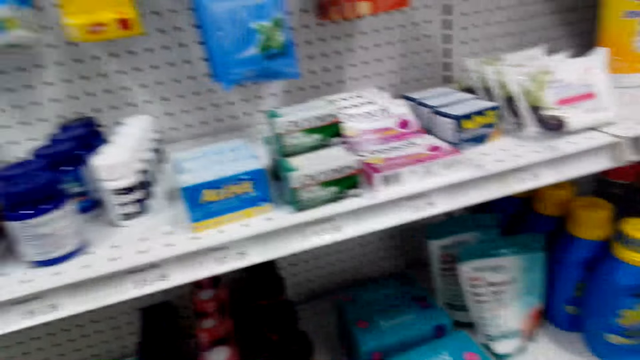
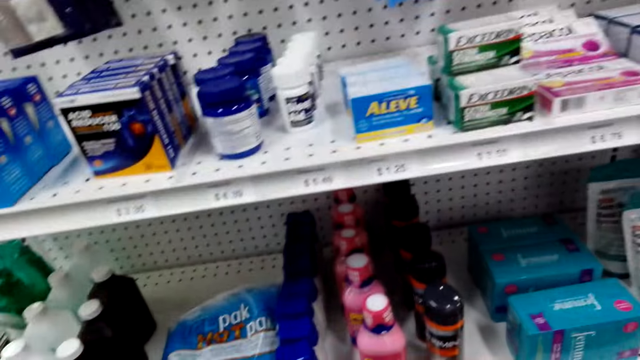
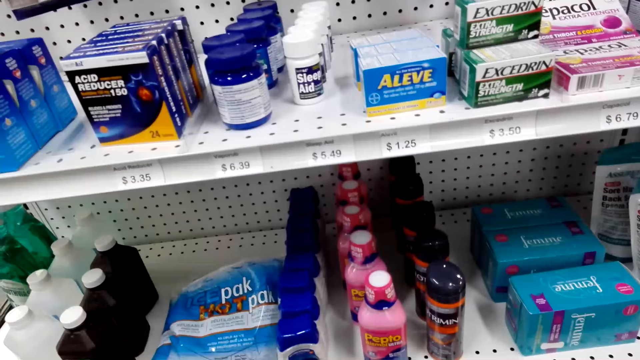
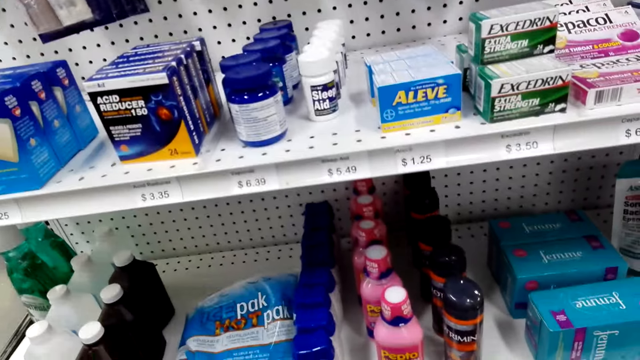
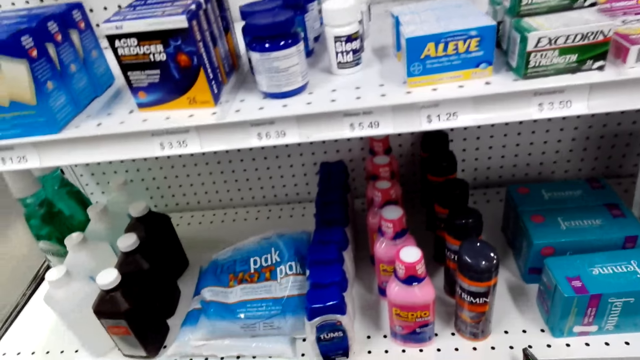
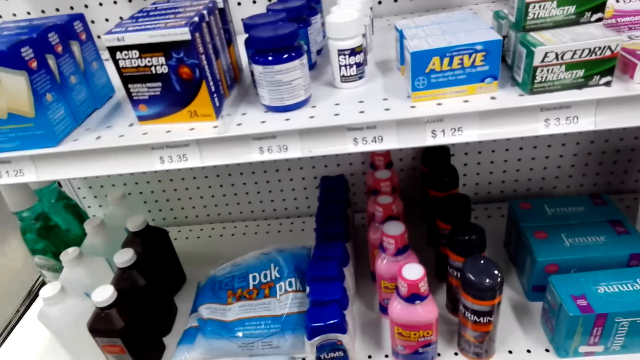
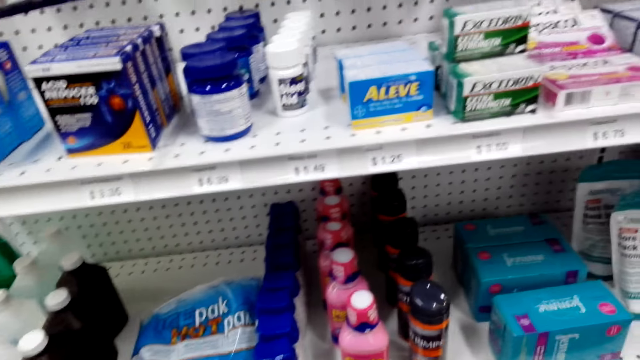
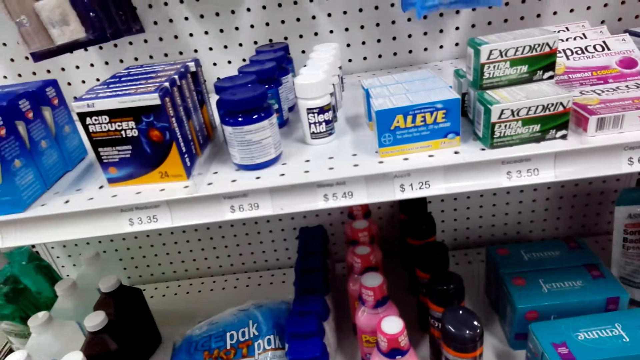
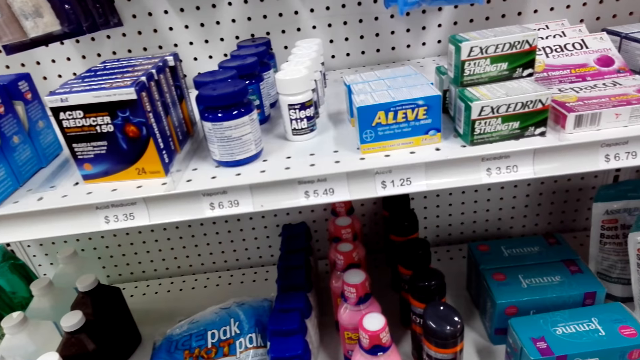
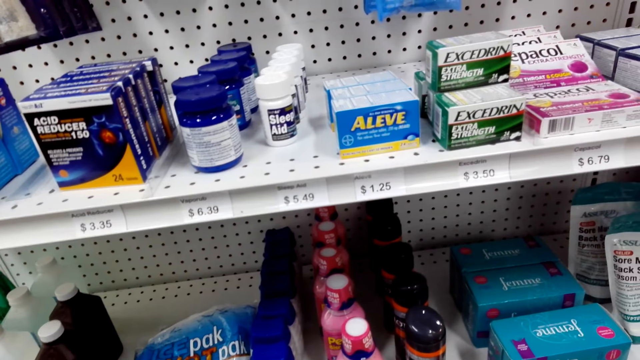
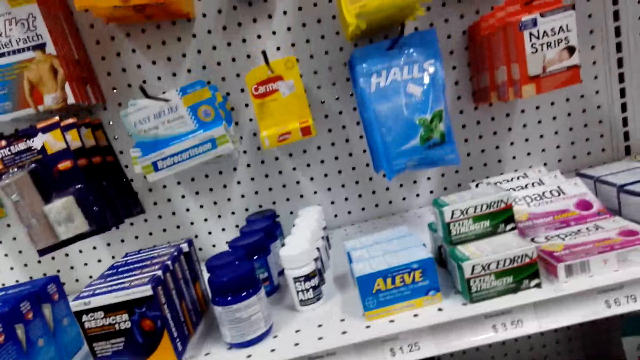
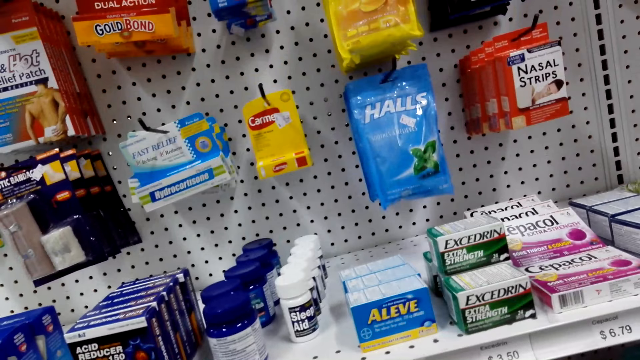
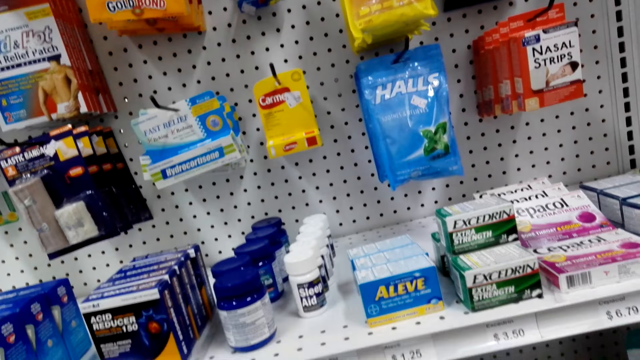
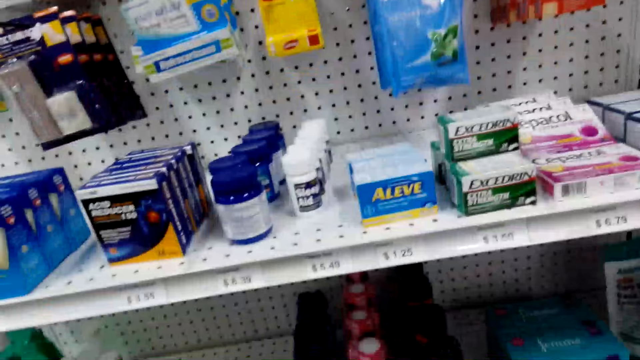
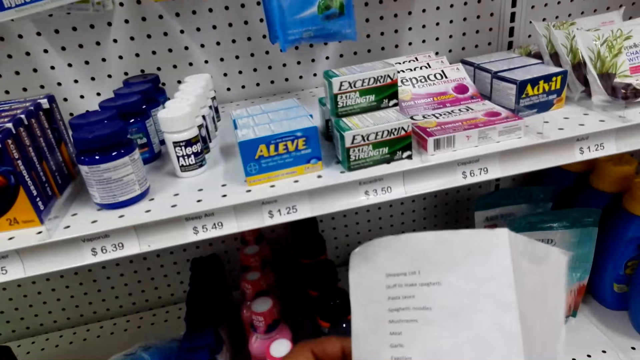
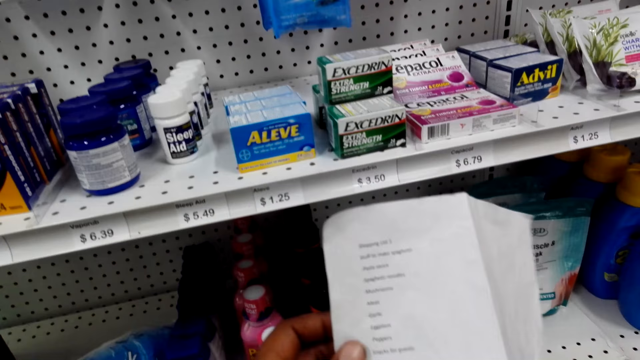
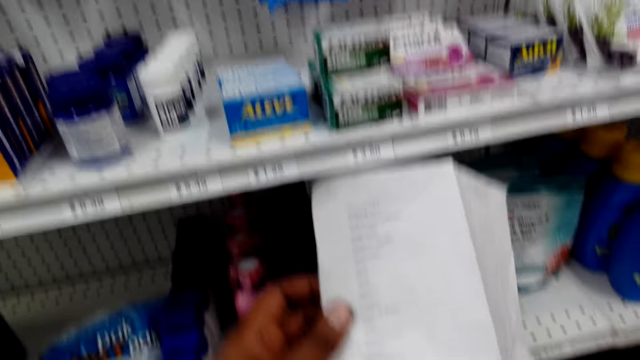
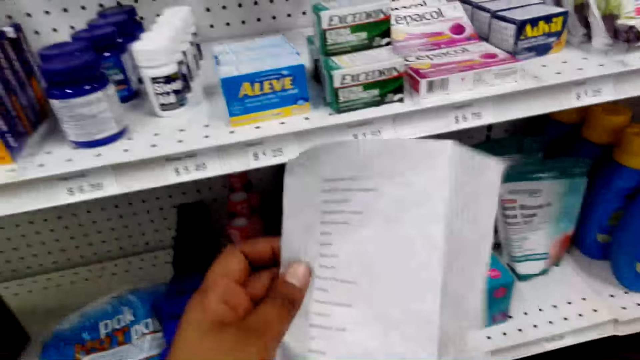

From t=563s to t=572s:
The camera wearer looks on the medicine shelves.

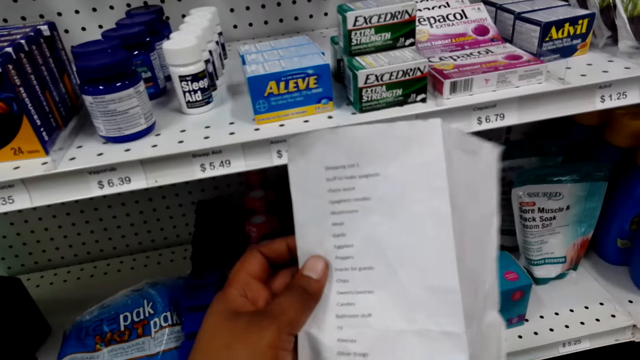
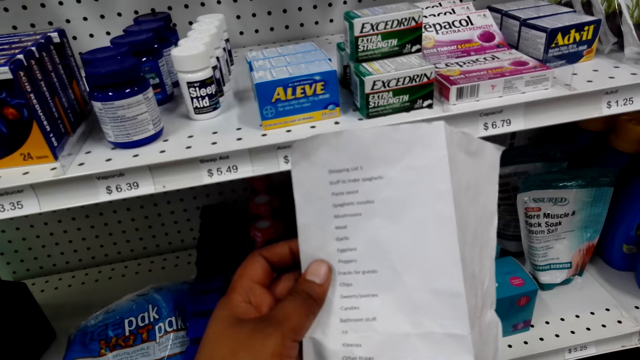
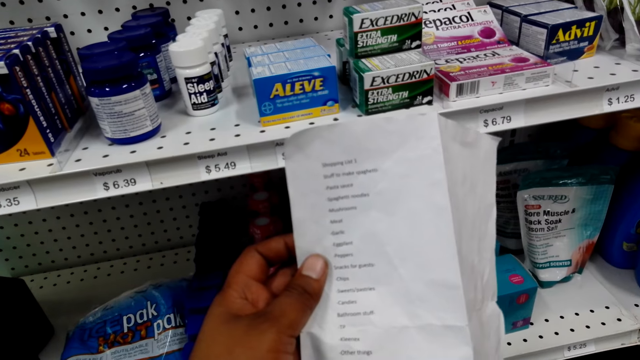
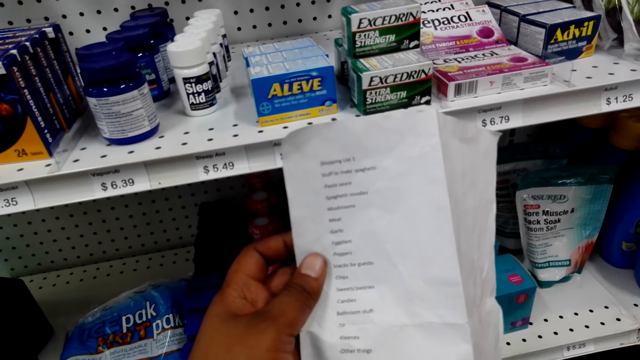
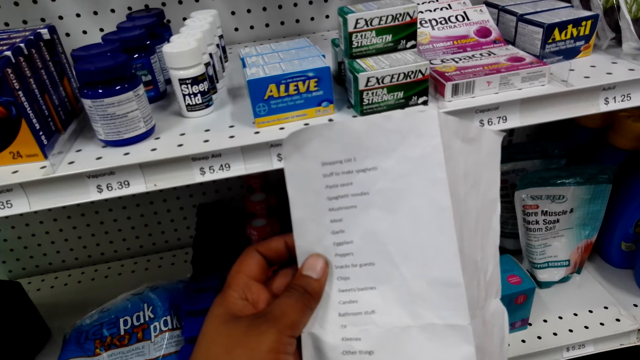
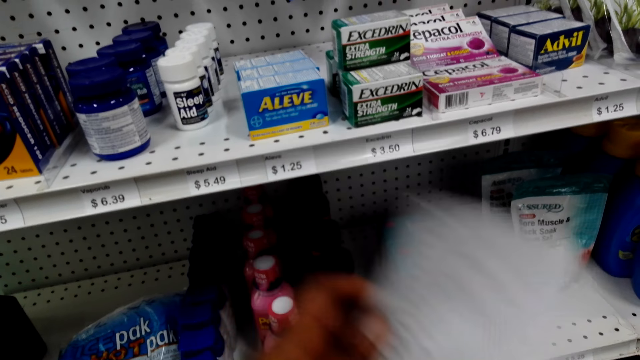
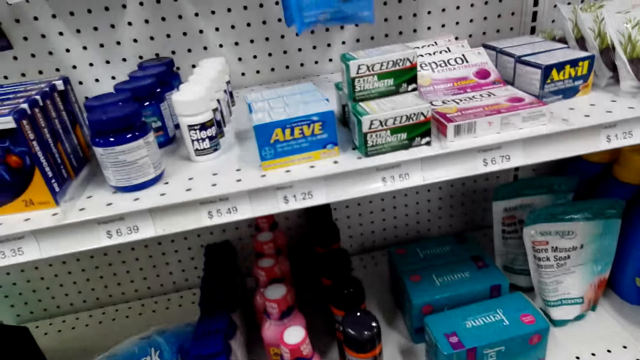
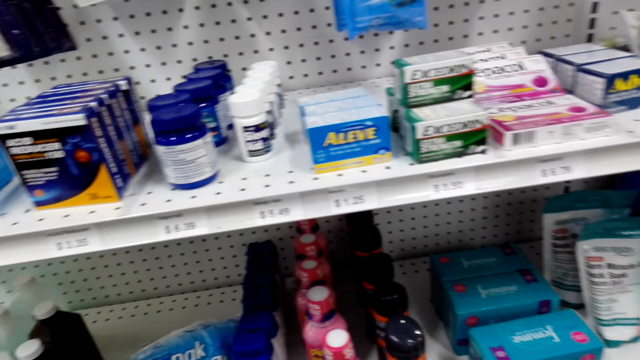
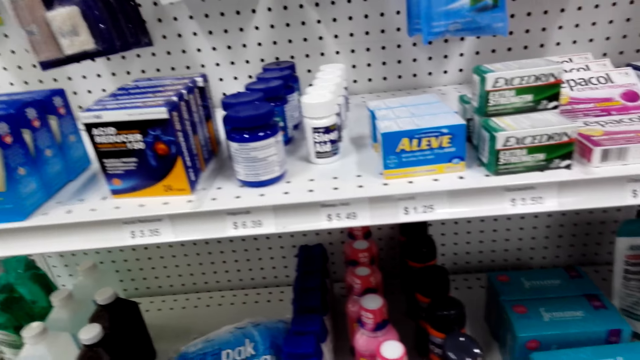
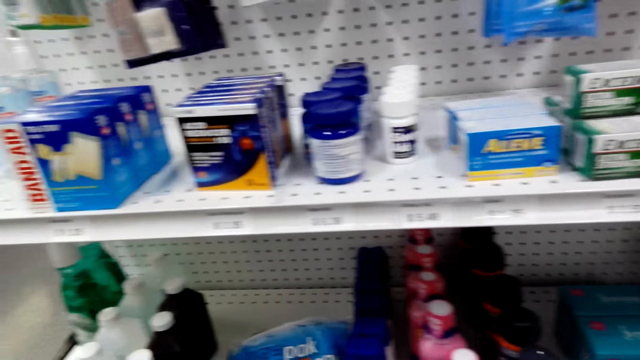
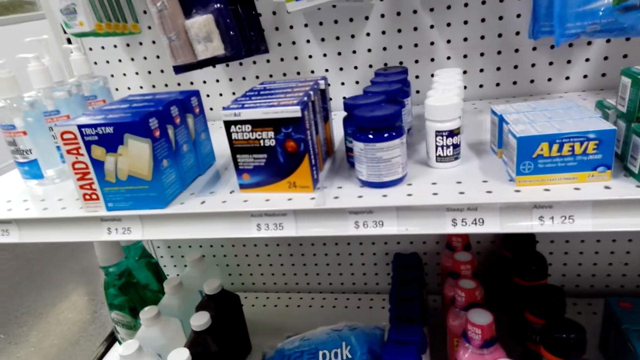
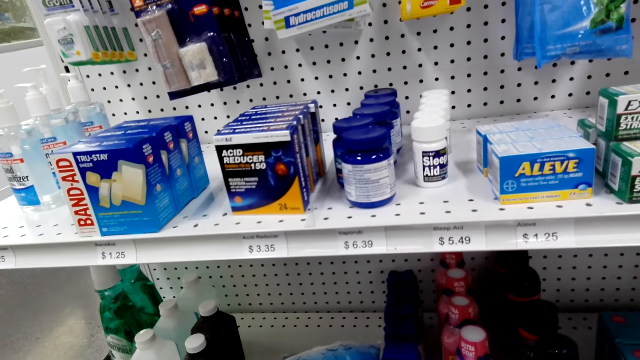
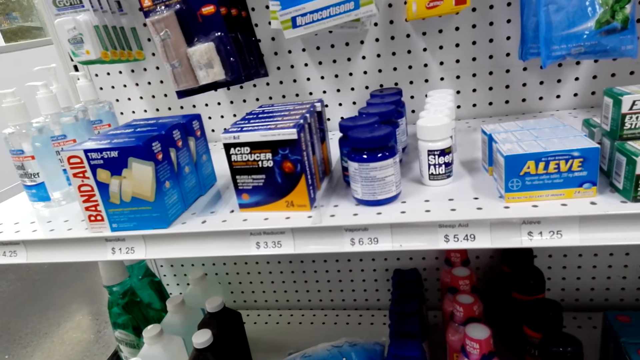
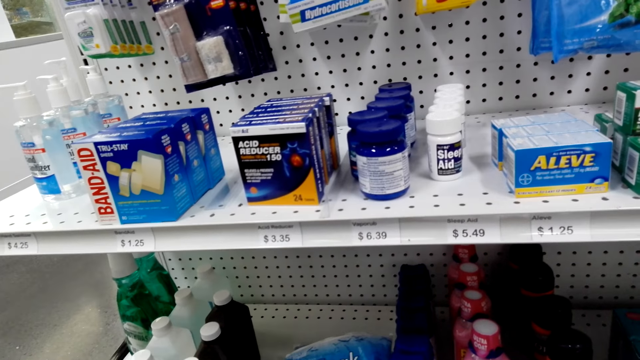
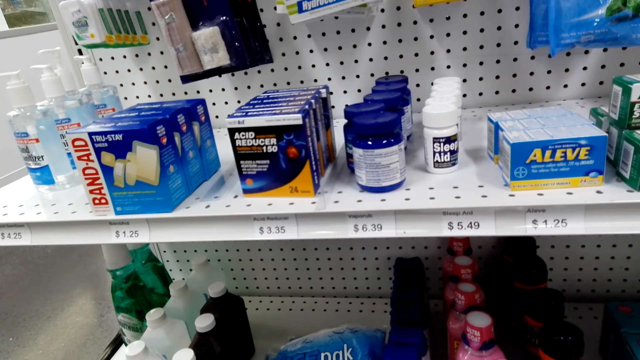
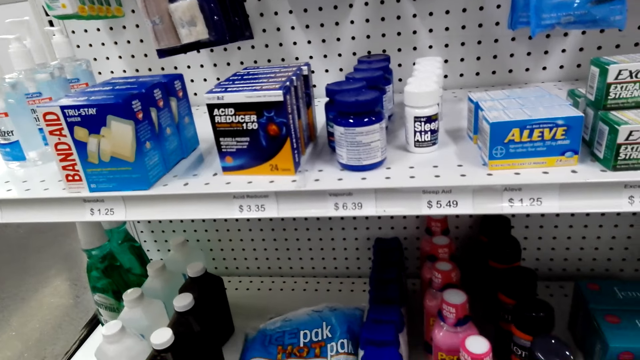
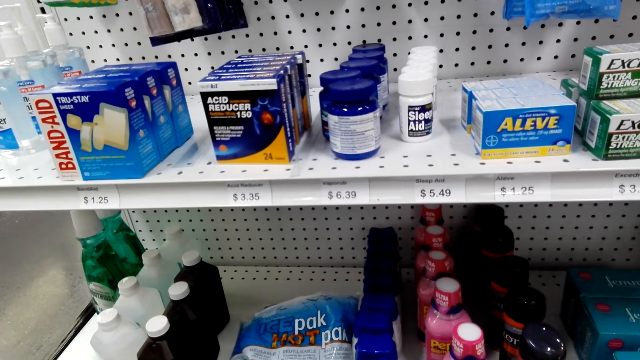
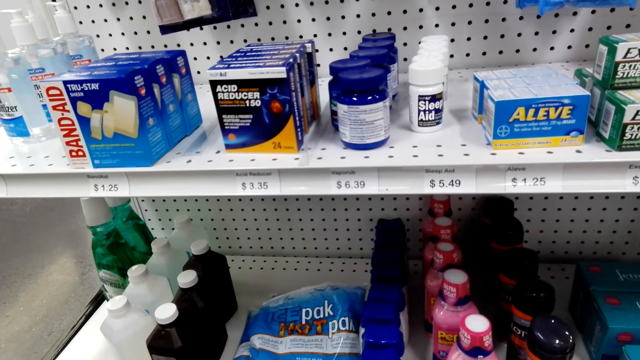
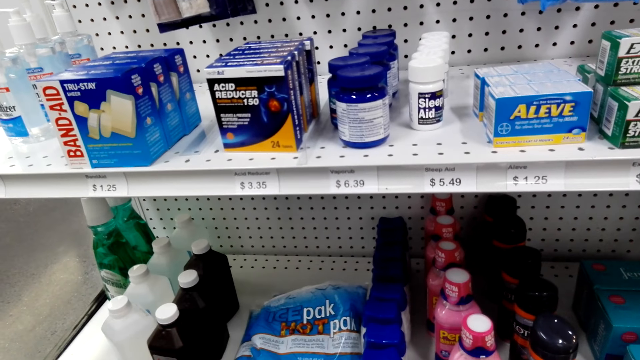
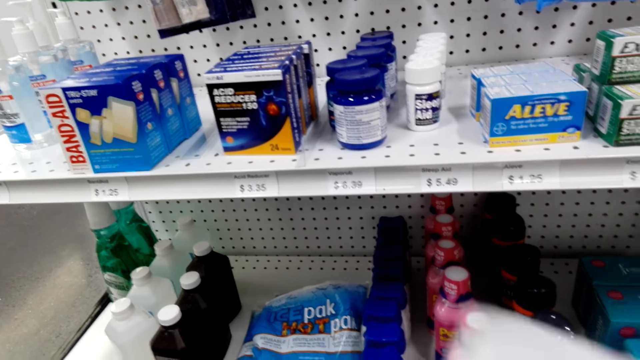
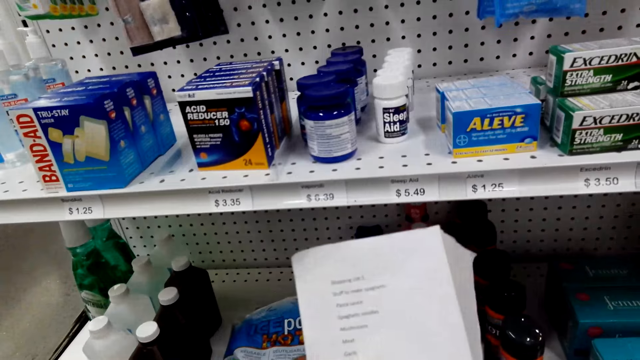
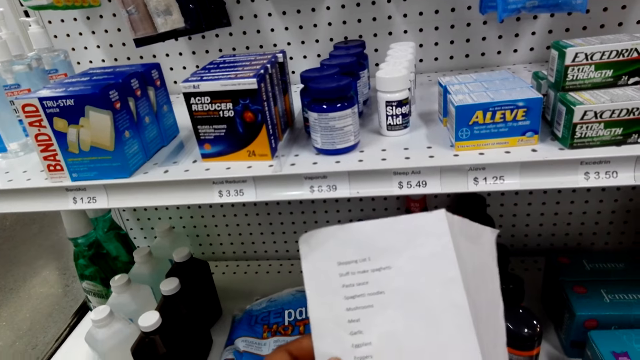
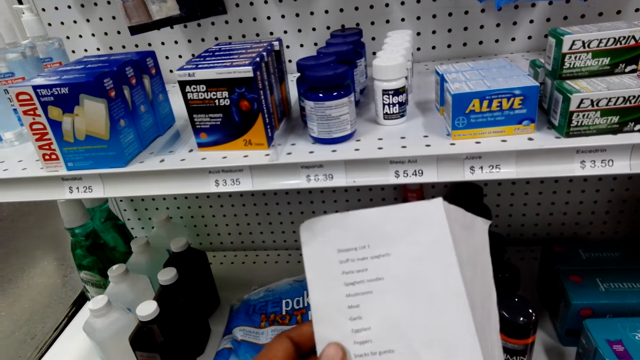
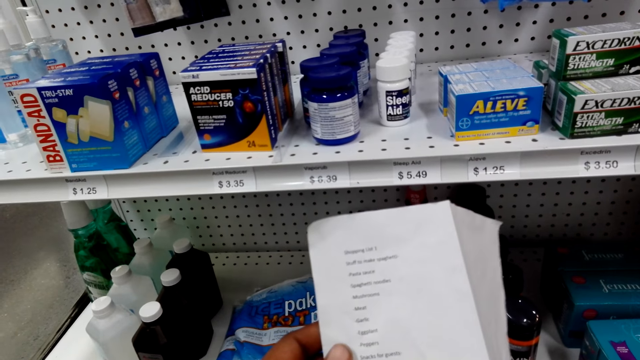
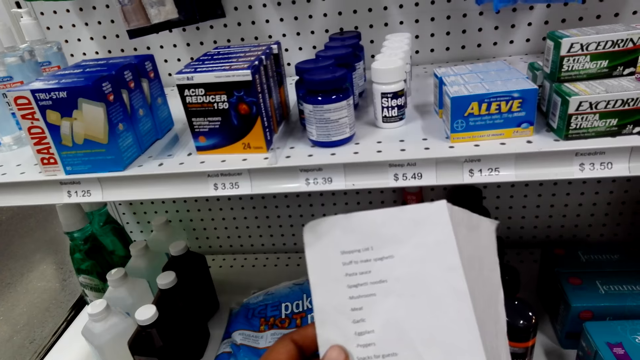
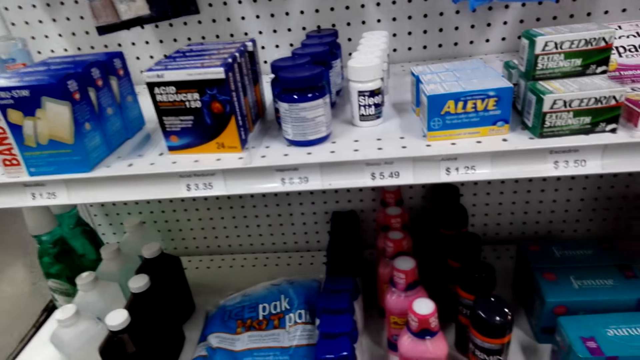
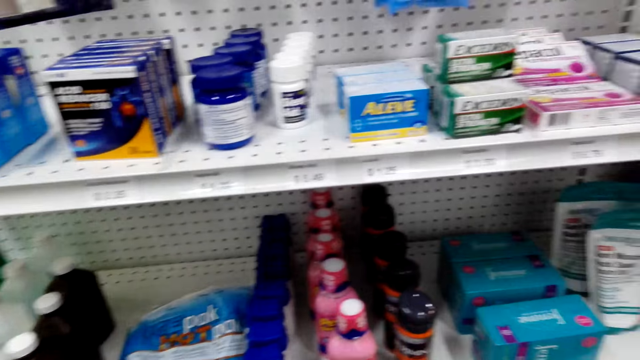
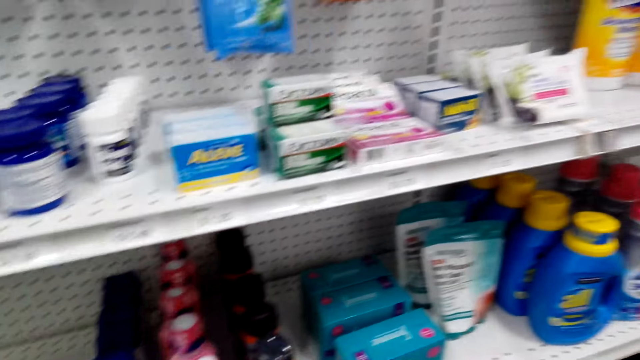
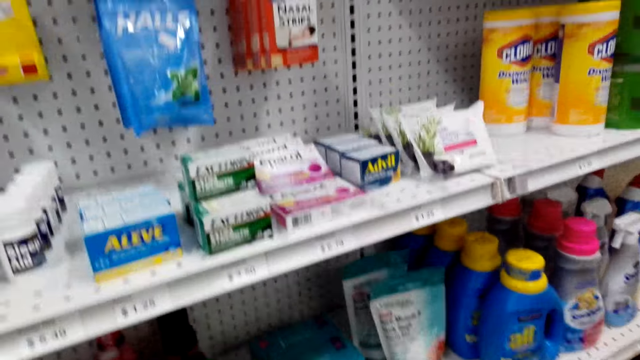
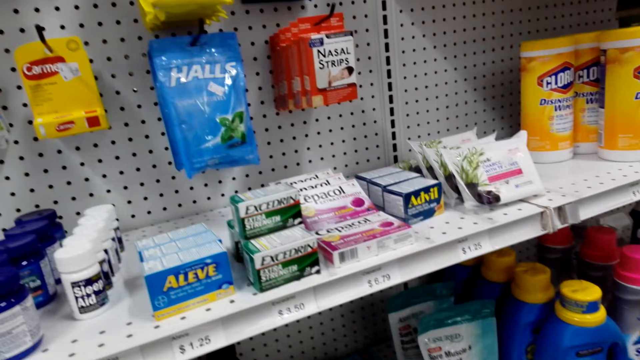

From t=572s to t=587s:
The camera wearer reads through the shopping list or paper list. They look through the shelves. They look on the medicine shelves. They look on the paper list.
